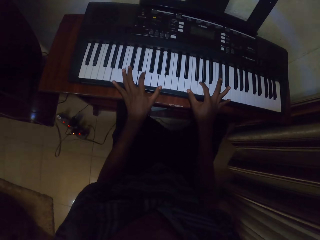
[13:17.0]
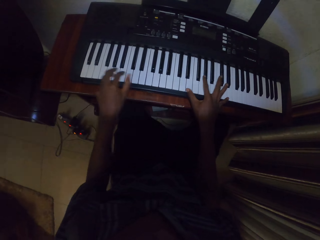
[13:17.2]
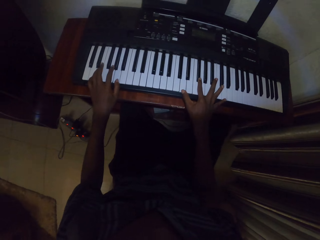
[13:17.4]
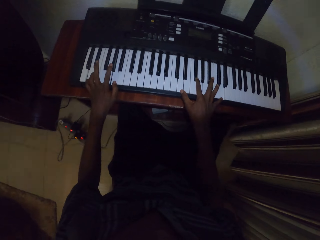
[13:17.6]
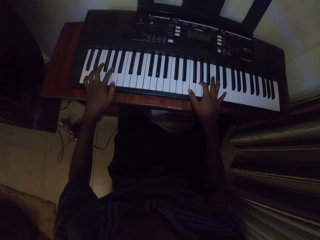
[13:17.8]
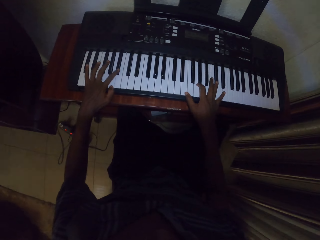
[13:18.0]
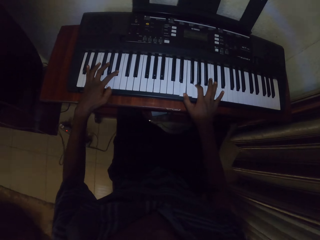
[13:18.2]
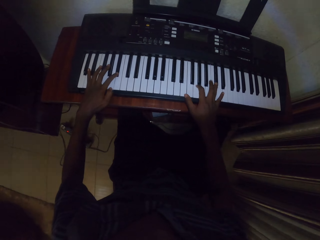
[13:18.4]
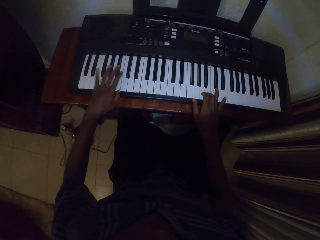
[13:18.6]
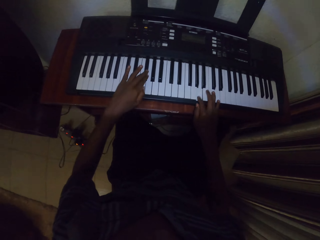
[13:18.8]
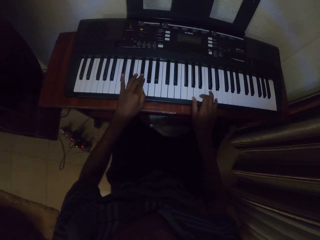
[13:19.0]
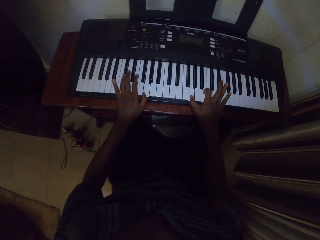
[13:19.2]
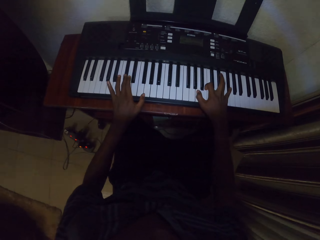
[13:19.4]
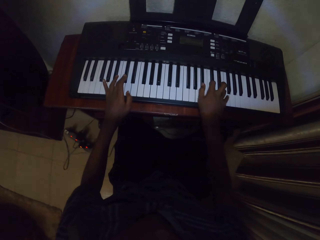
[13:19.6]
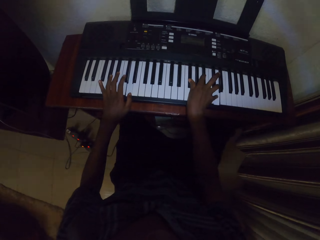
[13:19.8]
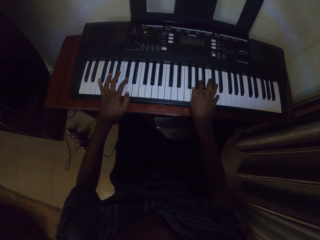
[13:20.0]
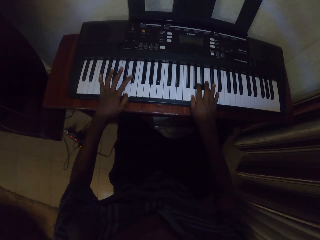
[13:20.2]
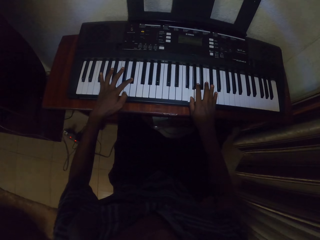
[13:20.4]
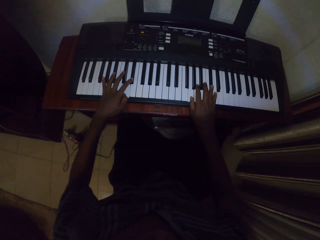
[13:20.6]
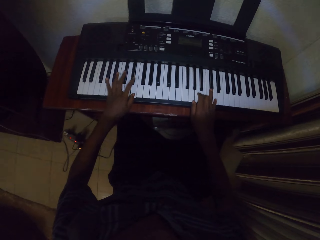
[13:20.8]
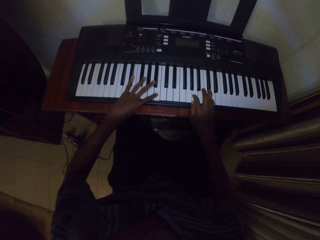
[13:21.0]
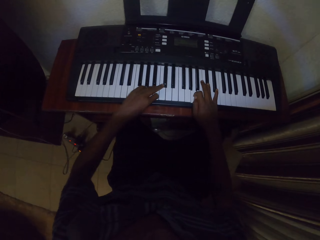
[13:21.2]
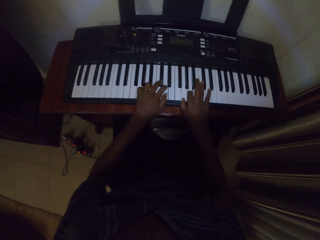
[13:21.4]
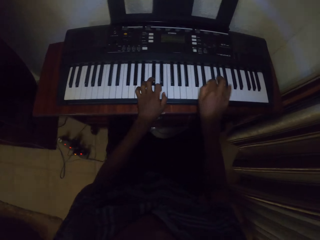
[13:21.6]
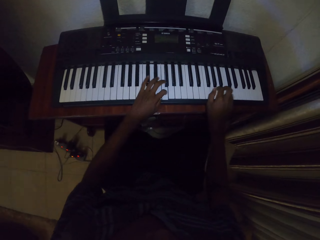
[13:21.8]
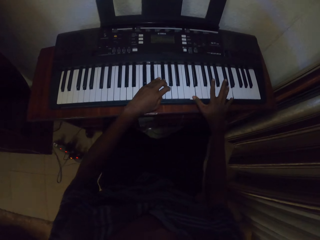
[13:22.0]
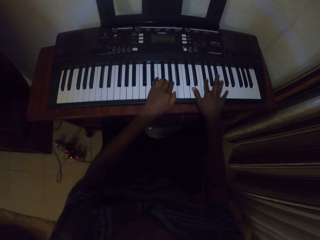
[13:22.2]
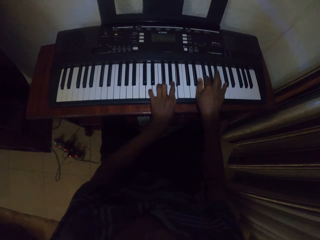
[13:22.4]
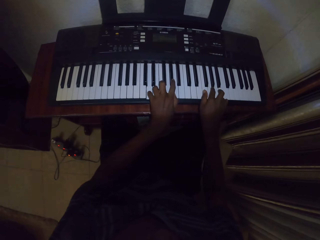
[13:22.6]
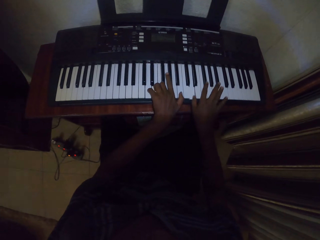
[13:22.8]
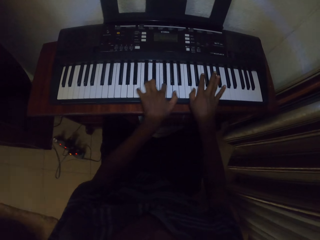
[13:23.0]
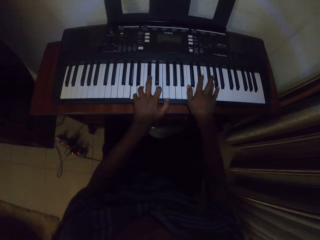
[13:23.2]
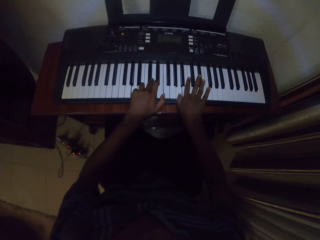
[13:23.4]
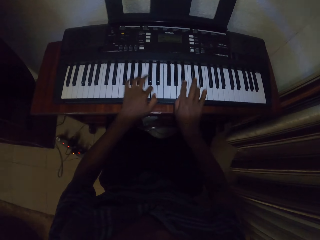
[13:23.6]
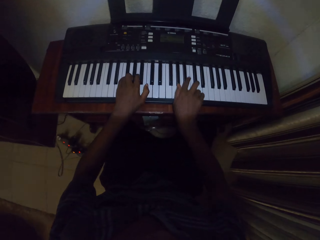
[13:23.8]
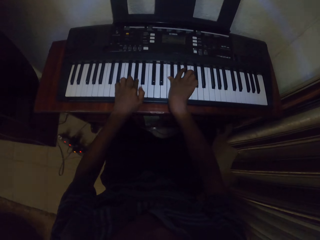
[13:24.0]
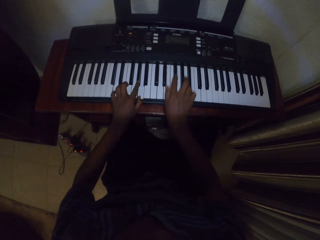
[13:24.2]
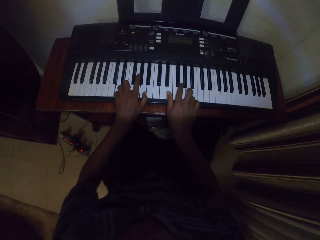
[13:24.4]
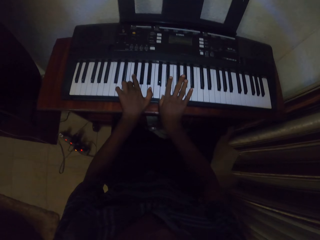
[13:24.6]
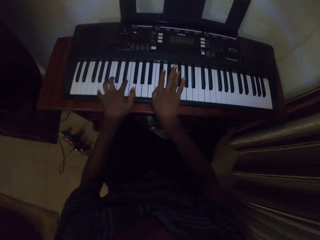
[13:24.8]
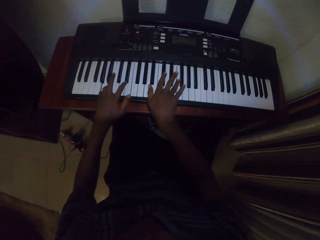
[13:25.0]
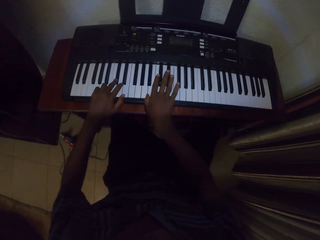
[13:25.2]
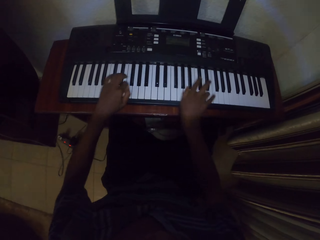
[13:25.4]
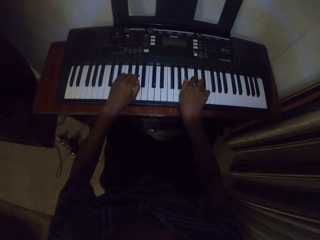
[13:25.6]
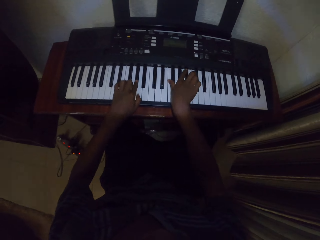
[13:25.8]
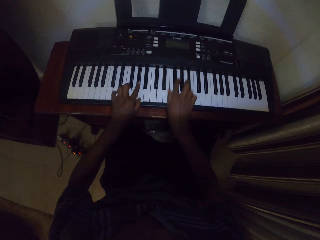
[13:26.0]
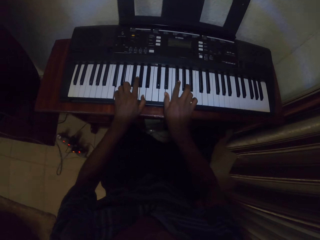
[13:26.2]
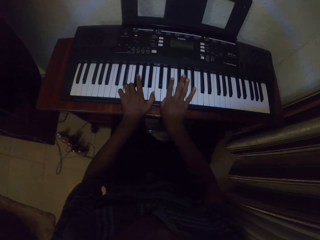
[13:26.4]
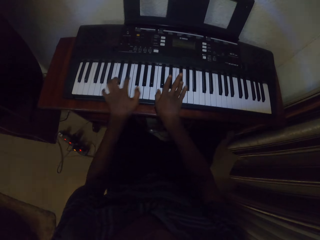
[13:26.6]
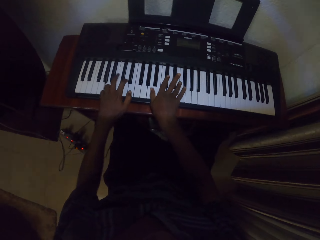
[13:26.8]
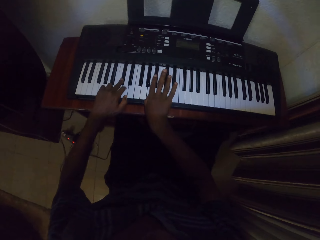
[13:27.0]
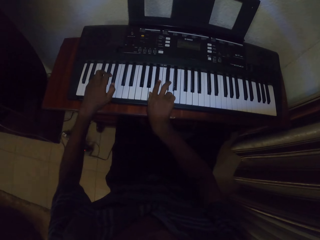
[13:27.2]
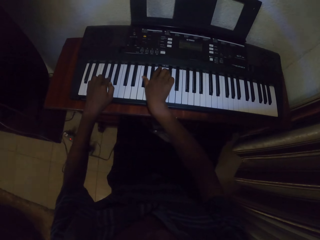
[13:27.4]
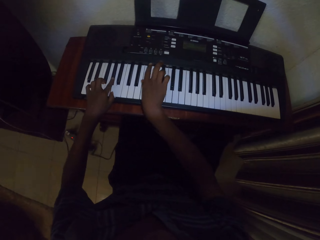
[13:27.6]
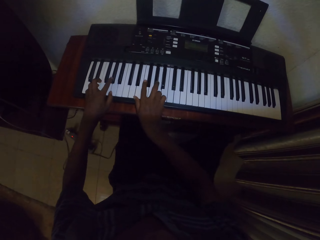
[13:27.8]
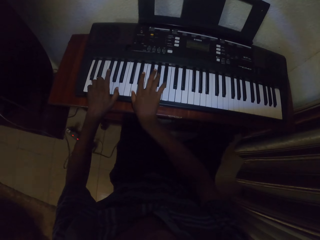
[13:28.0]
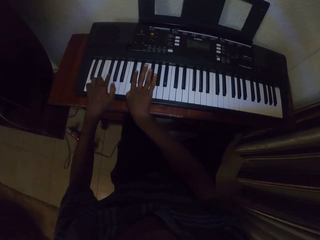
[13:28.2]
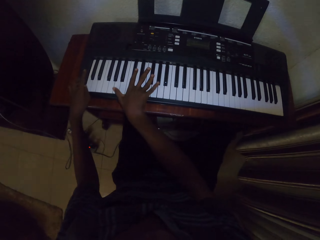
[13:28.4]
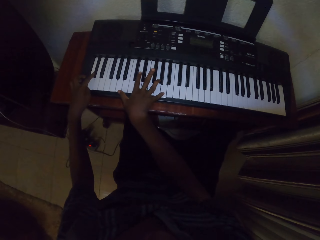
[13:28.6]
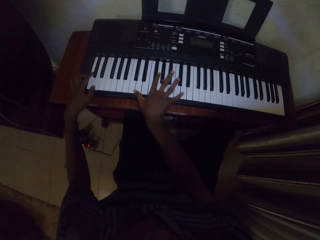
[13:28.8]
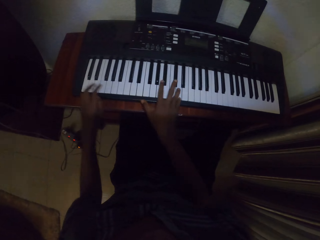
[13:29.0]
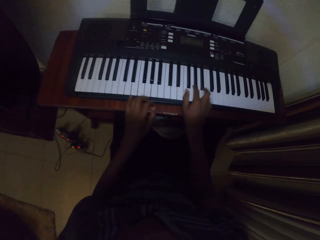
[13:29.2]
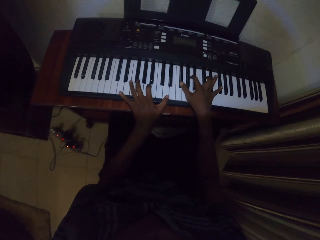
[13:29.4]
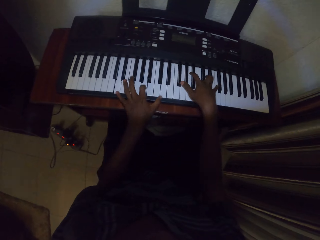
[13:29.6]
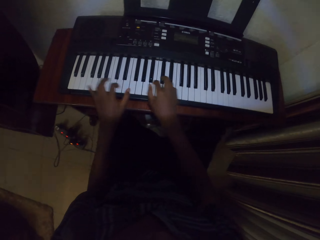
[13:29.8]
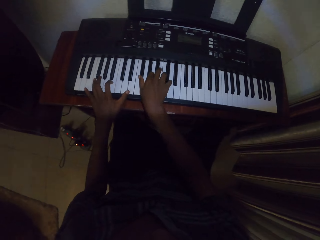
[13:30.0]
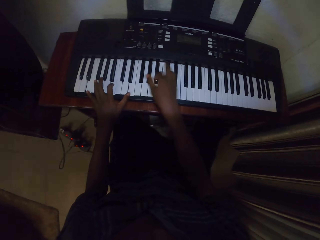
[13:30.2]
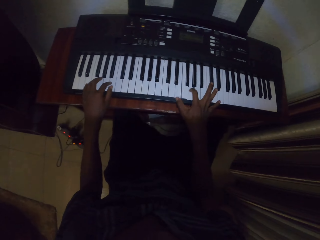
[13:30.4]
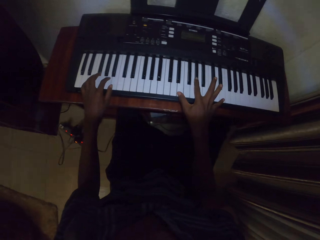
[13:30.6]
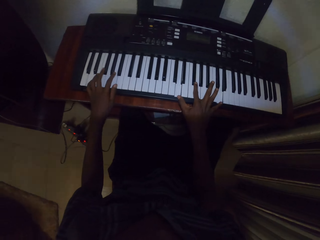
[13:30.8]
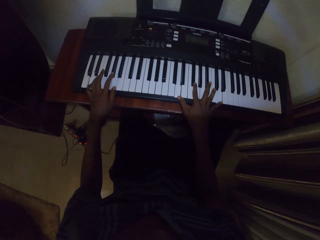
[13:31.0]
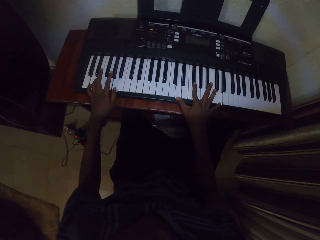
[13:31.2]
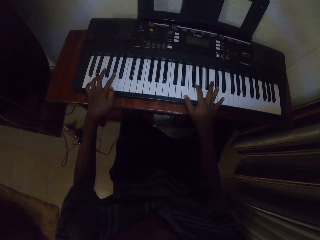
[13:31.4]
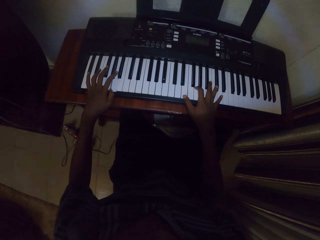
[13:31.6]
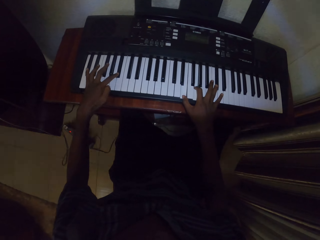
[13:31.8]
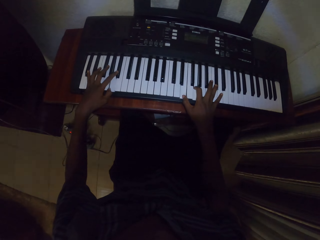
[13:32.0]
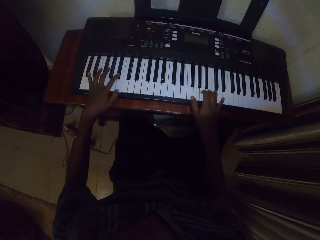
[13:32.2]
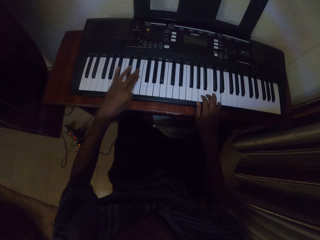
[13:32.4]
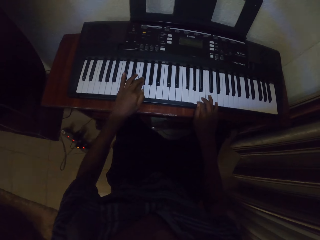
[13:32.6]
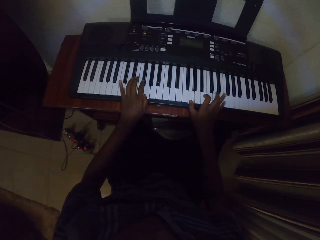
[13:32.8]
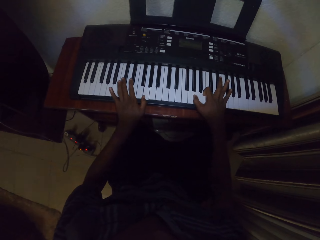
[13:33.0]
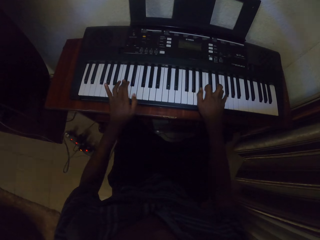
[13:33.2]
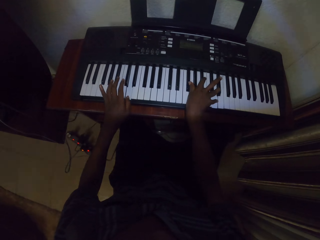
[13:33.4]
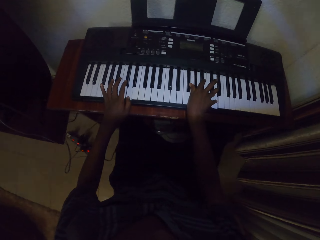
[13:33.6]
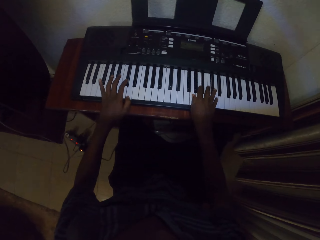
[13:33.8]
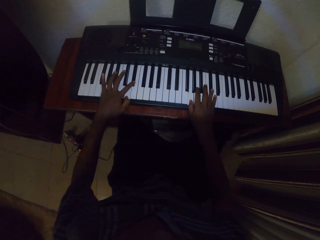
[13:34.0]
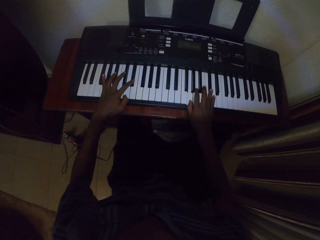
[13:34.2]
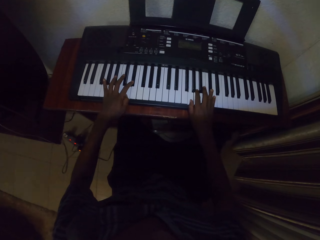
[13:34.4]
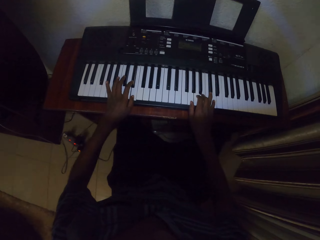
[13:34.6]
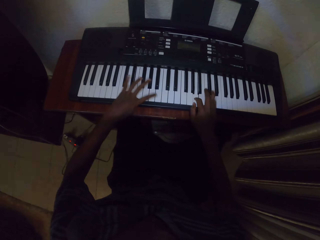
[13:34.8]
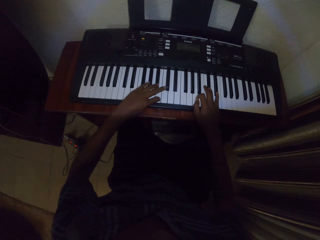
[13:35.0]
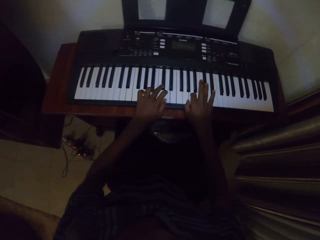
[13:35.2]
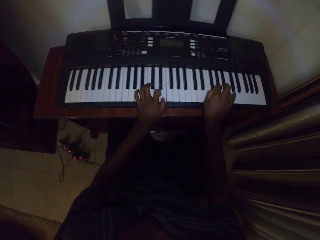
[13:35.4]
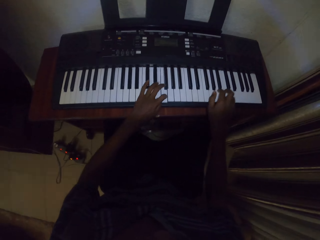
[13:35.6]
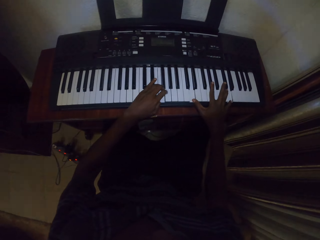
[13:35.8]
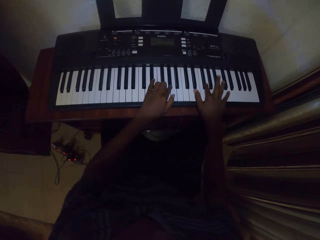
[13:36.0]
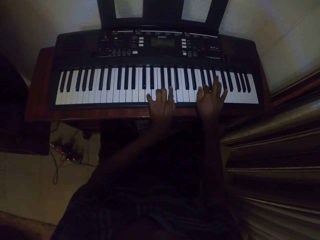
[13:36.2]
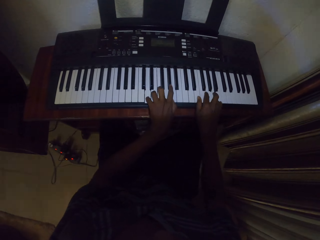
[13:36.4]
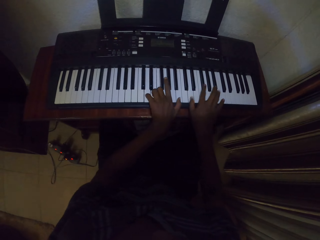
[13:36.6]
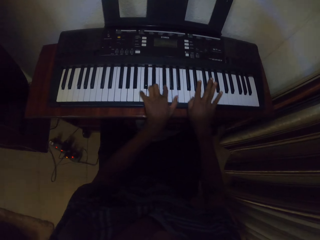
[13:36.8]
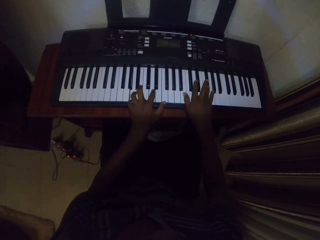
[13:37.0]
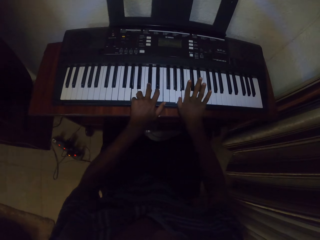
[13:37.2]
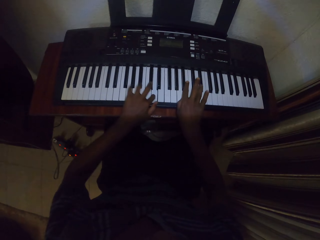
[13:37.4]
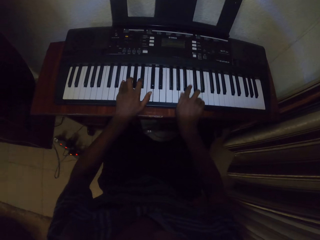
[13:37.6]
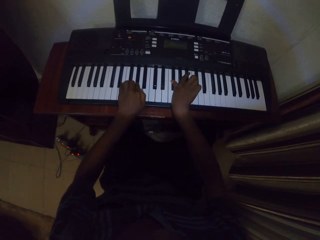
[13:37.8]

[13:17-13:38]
The camera wearer is playing the piano. They are playing the piano again.
